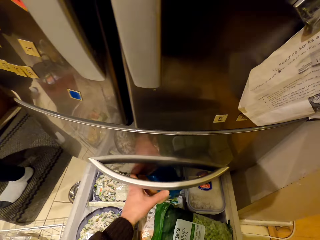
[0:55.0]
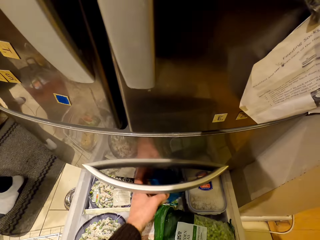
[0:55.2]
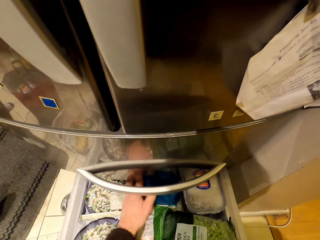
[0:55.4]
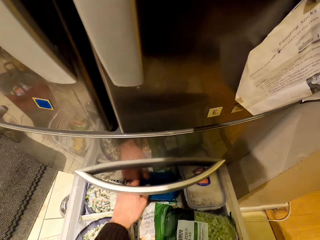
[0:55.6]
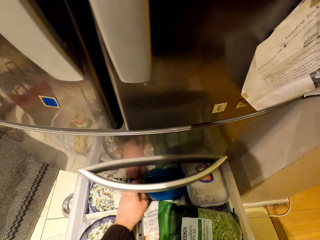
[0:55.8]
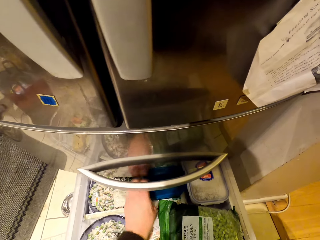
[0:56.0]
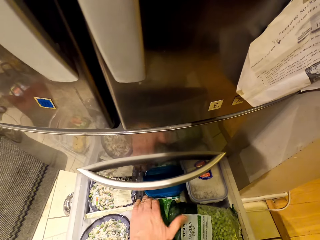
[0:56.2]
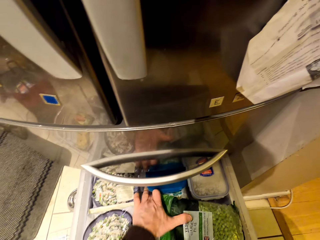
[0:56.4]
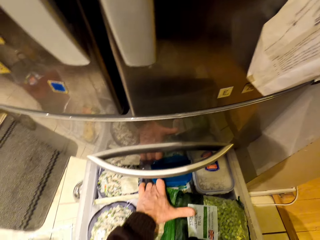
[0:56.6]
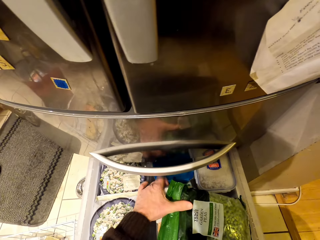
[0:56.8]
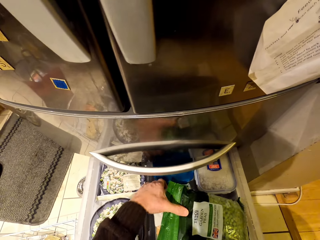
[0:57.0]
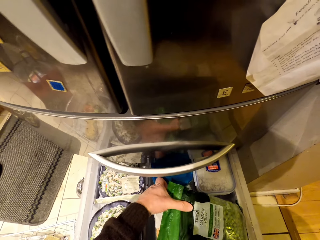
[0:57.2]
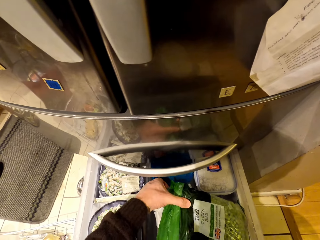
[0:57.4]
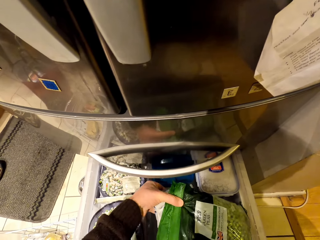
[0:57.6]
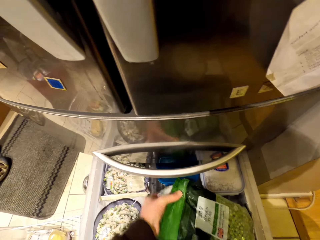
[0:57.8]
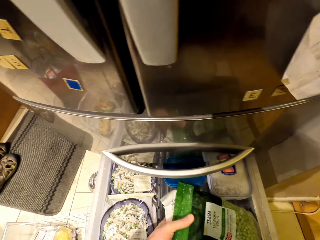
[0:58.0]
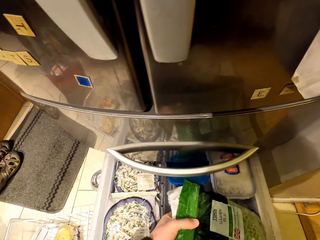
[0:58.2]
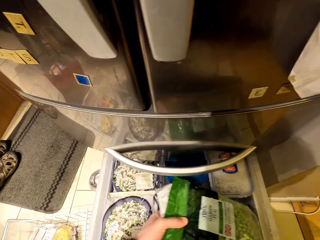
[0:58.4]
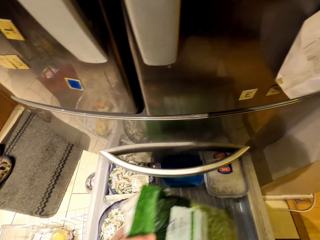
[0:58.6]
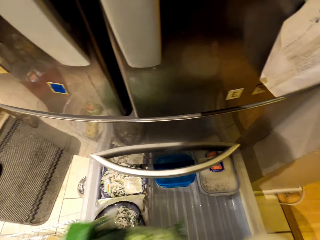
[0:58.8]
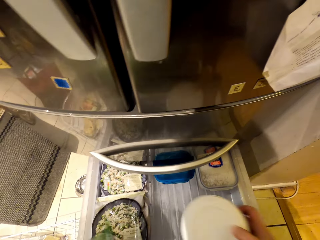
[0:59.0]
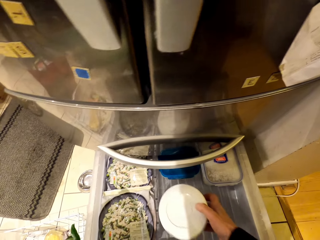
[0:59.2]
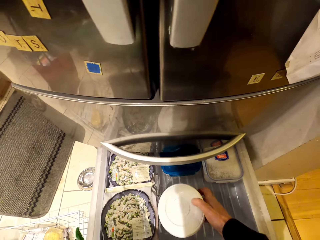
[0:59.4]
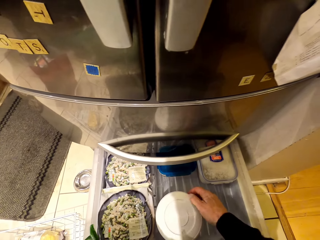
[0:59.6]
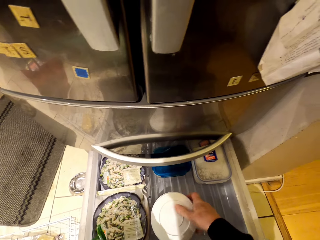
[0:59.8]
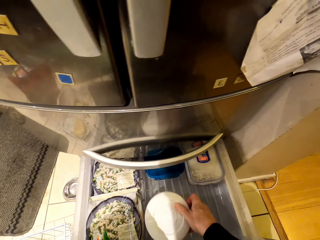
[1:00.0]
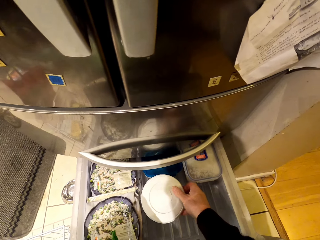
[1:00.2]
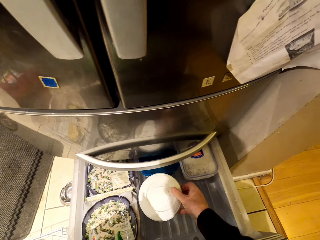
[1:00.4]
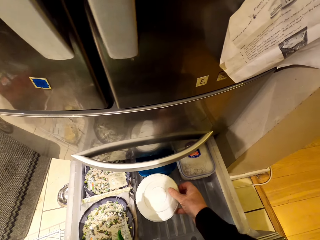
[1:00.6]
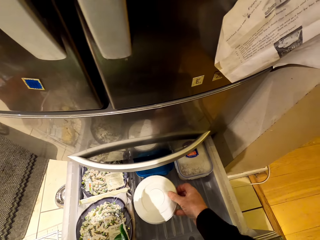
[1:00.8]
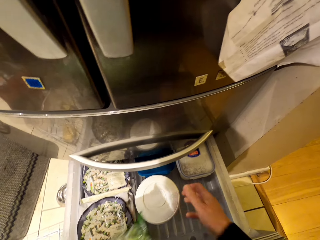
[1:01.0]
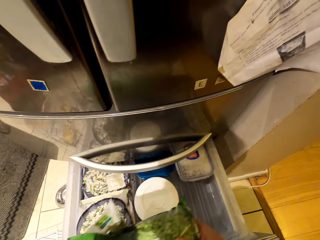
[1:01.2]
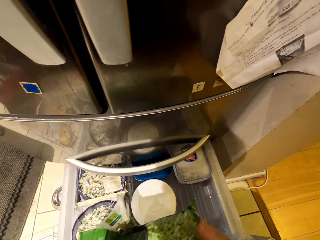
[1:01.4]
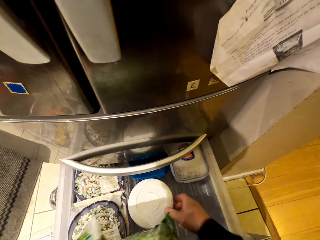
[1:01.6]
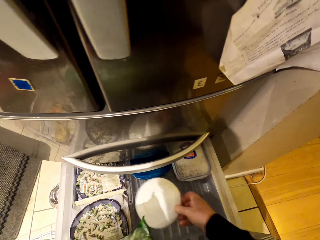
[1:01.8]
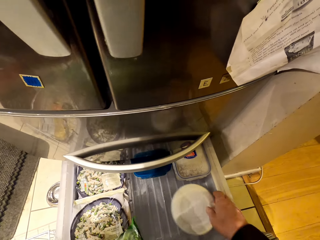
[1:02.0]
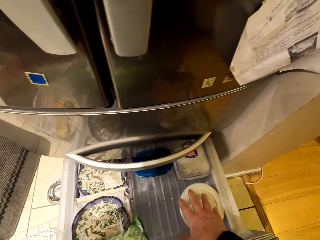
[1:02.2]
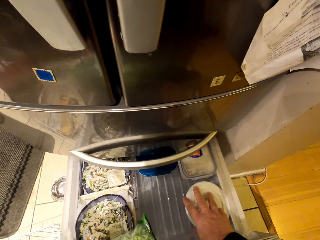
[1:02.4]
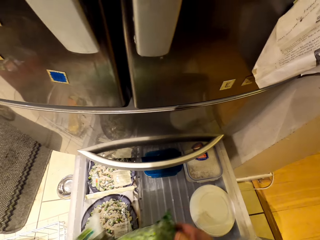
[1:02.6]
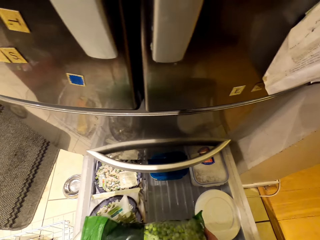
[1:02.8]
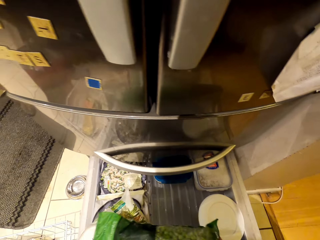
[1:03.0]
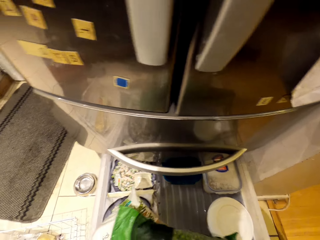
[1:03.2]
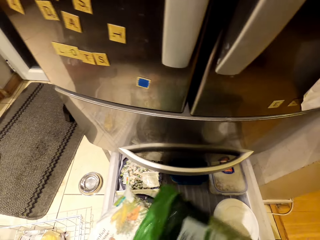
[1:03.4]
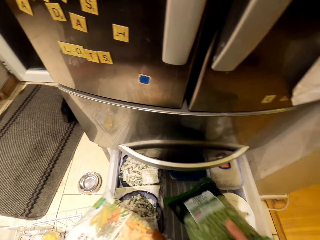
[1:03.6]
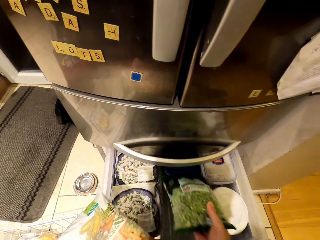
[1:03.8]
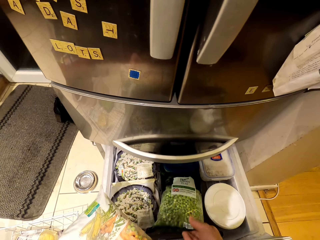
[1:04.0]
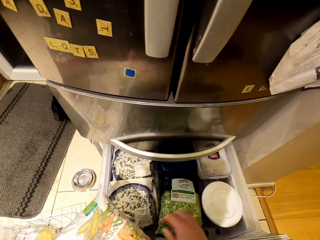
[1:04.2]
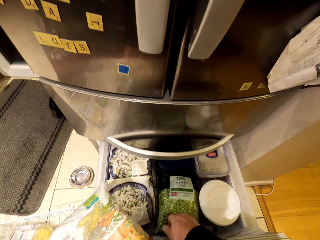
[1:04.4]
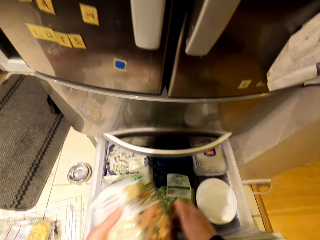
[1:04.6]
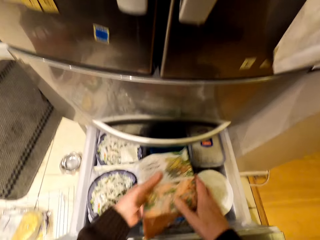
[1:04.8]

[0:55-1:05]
The camera wearer puts one container or dish in the drawer. They remove two packets from the drawer and put another container in the drawer. They move the dish in the fridge, pick a package of something, and return the two packets in the drawer.

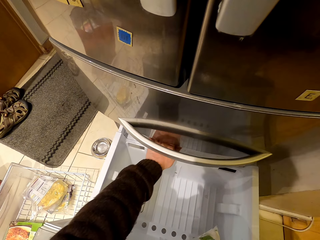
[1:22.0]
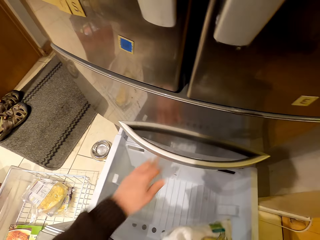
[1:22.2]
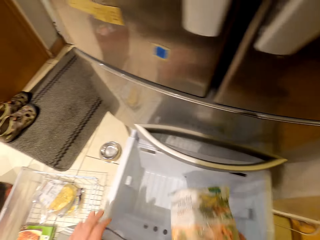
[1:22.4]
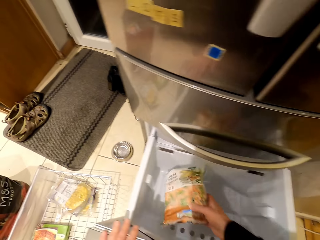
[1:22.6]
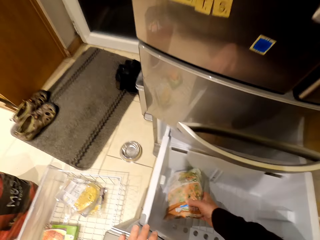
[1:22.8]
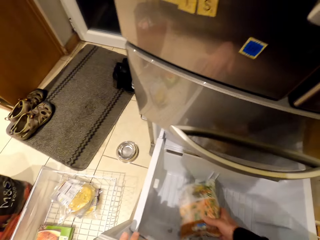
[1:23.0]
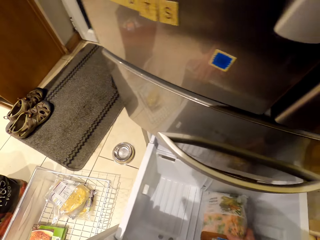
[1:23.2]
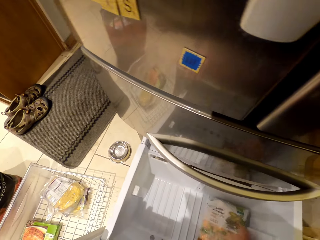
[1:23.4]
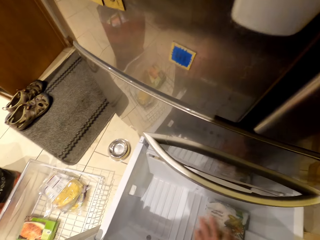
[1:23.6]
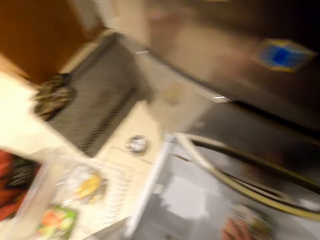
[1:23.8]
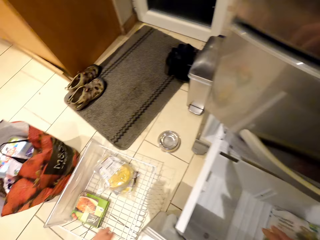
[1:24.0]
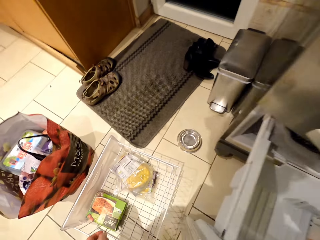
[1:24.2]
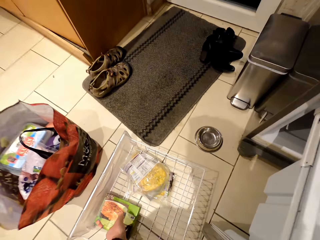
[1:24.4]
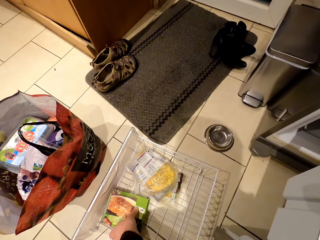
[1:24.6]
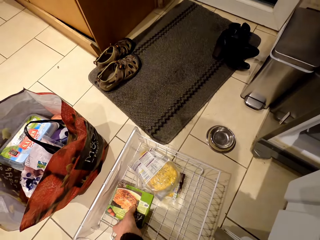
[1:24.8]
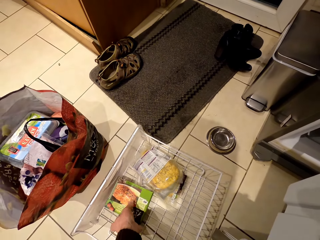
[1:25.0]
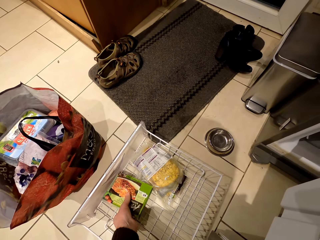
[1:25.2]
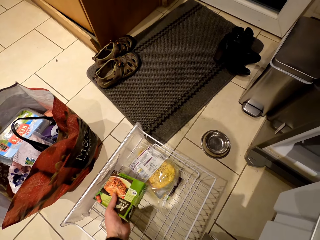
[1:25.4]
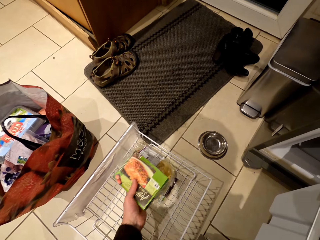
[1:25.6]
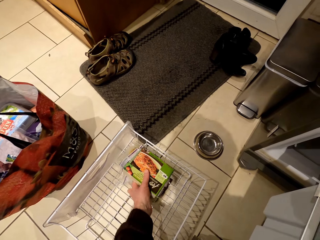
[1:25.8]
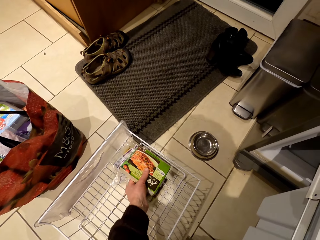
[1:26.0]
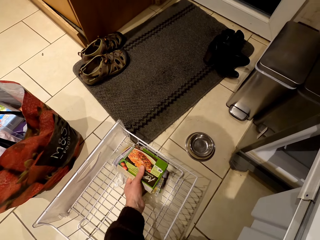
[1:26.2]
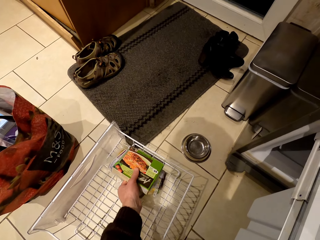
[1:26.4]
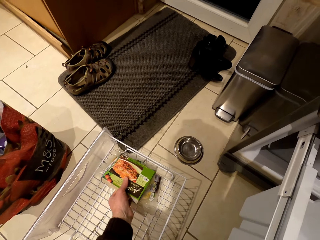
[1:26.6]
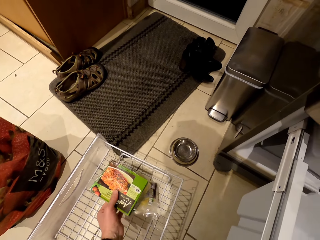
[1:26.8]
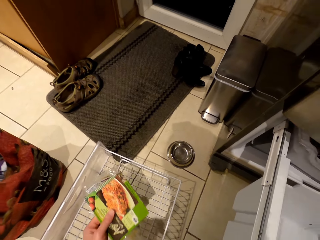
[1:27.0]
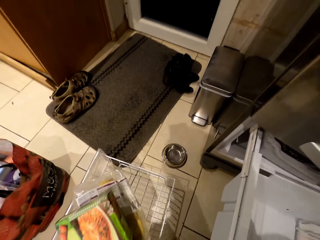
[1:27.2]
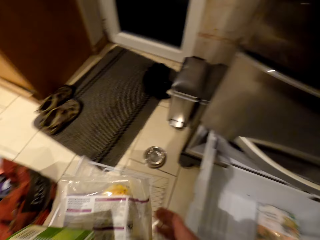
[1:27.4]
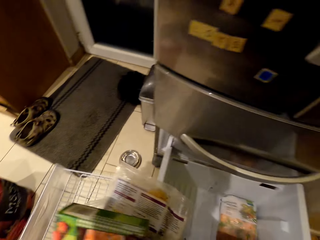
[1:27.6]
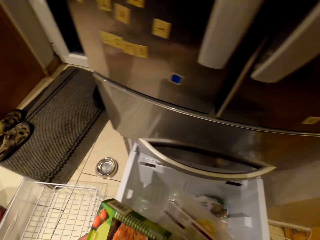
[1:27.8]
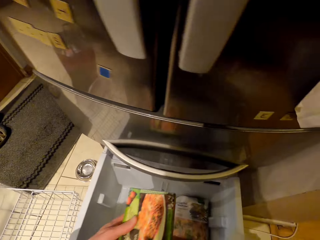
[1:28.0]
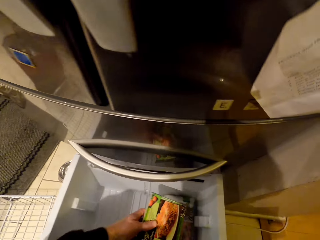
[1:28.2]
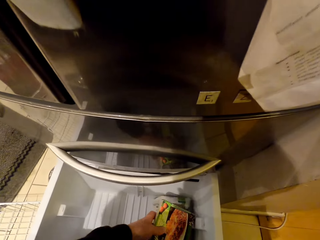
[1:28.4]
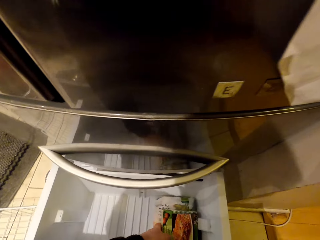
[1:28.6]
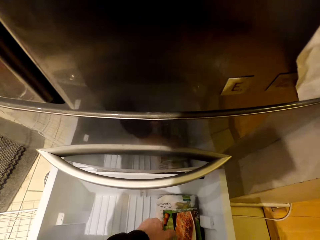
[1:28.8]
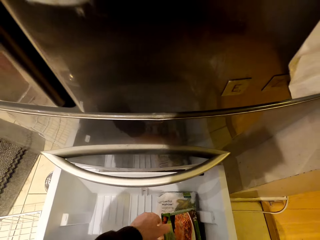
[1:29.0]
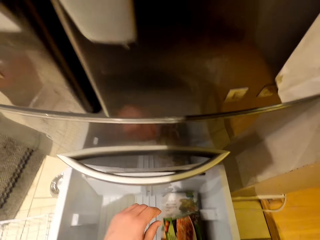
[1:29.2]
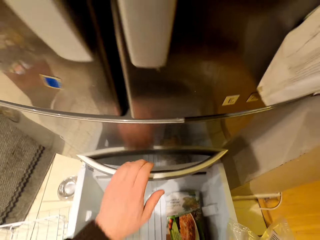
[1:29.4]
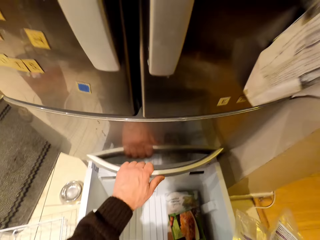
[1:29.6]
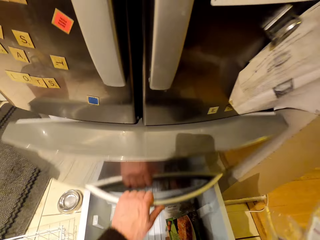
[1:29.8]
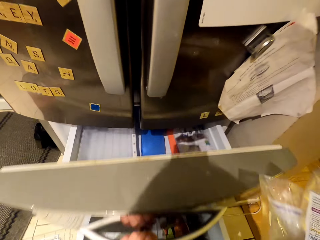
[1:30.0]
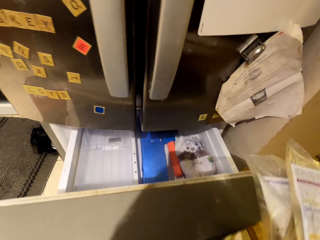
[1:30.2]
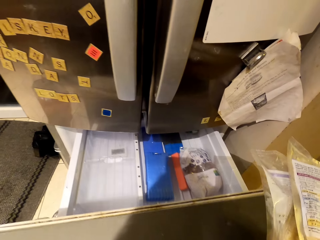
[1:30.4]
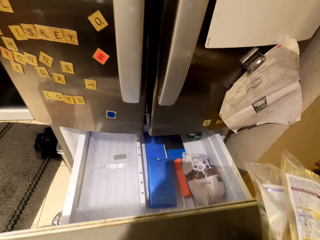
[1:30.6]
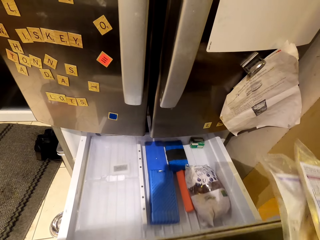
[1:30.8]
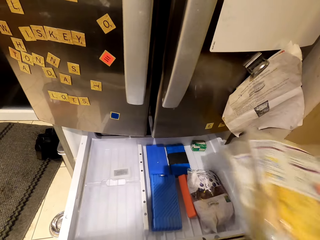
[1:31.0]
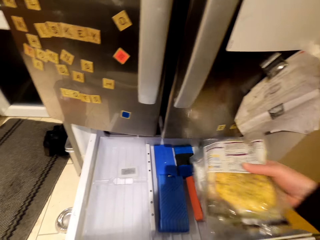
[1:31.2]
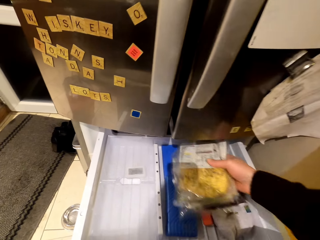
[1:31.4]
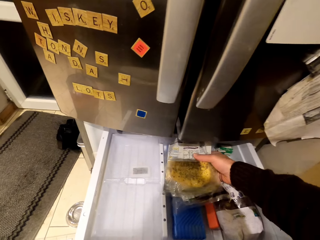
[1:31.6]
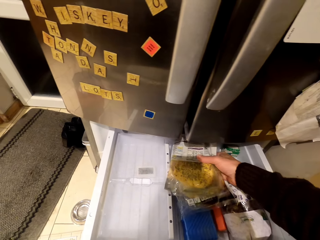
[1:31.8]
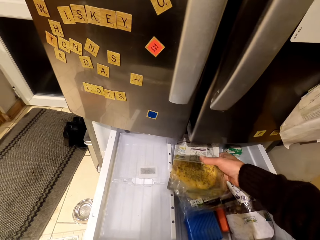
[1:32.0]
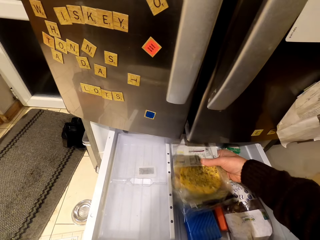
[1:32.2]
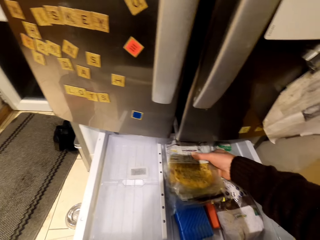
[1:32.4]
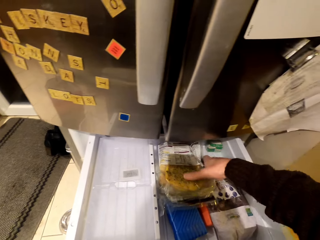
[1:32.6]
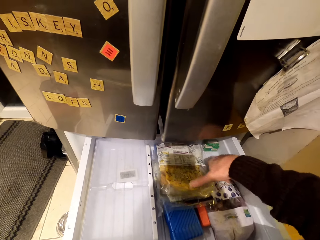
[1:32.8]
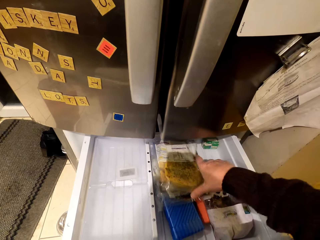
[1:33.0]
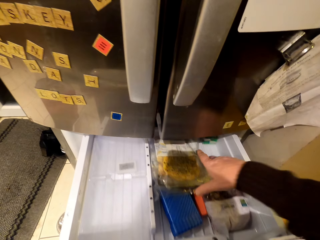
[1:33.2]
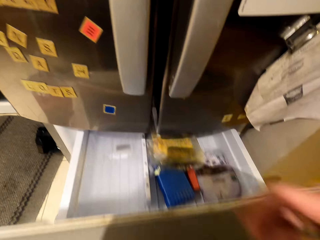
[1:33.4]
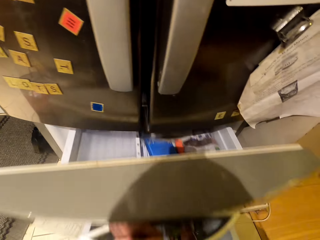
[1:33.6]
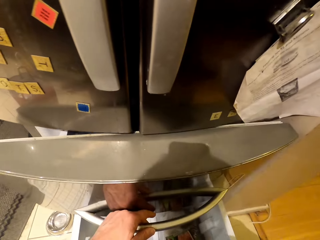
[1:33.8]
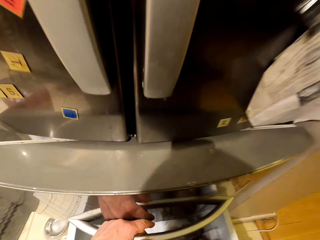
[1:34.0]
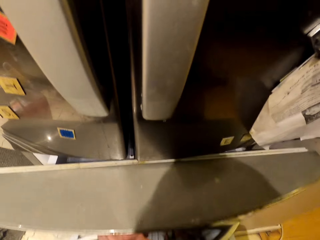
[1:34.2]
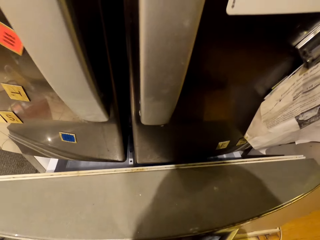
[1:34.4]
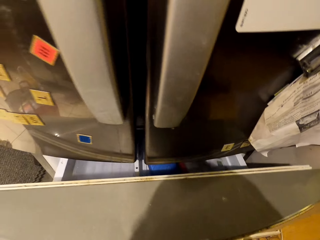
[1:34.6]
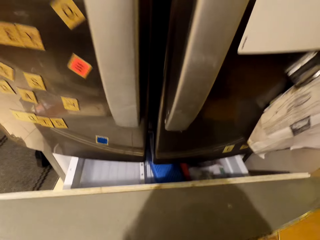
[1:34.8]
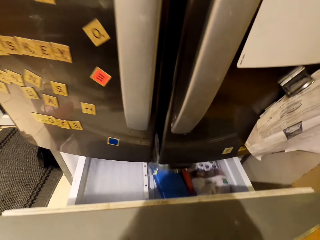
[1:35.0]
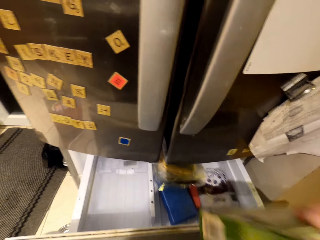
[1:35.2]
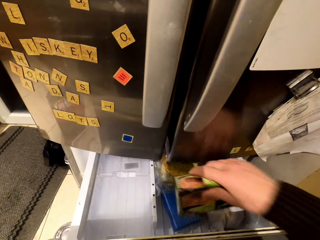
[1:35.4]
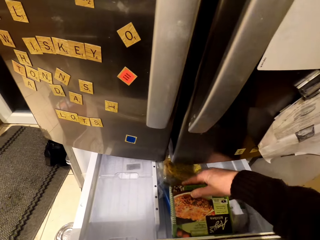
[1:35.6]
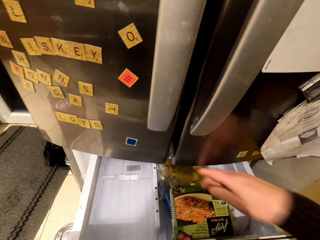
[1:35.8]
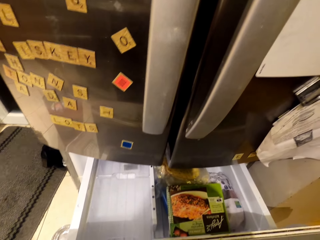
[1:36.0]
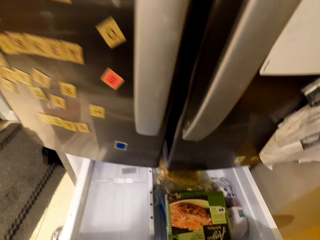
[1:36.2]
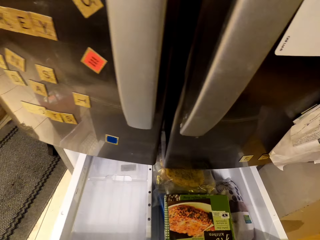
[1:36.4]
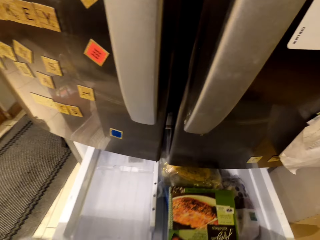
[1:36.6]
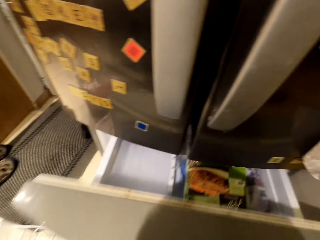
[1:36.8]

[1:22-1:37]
The camera wearer puts the packet in the drawer. They pick a box with a packet from the tray and put the box in the drawer. They pull the upper drawer, put the packets in the drawer, push the drawer, pull the drawer, and put the box in the drawer.
